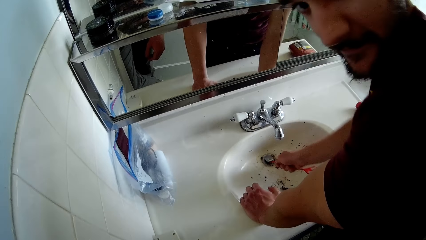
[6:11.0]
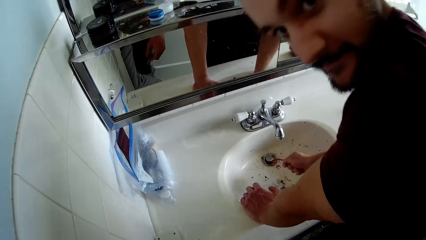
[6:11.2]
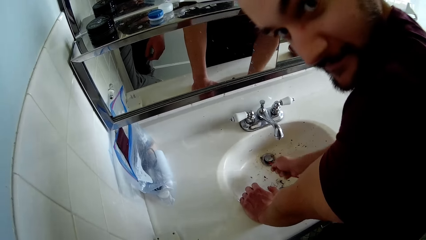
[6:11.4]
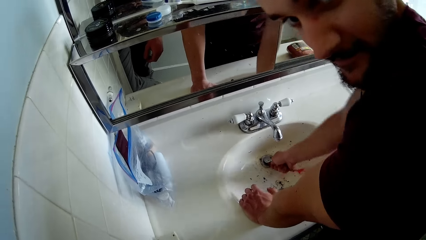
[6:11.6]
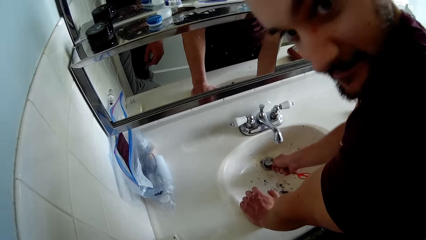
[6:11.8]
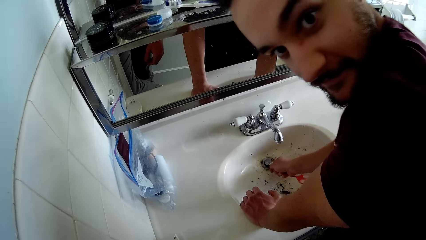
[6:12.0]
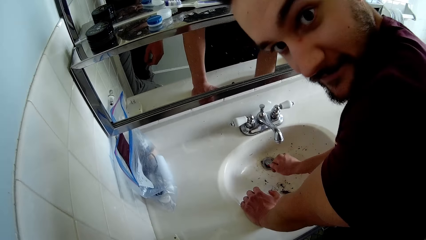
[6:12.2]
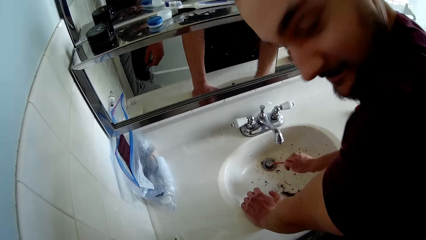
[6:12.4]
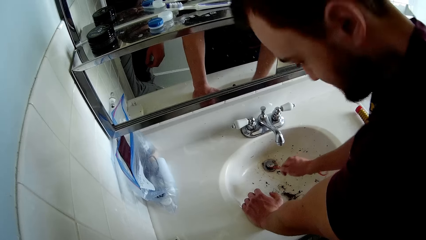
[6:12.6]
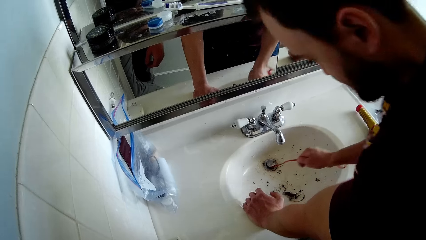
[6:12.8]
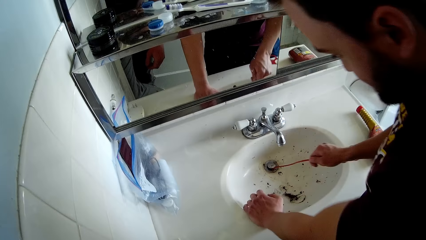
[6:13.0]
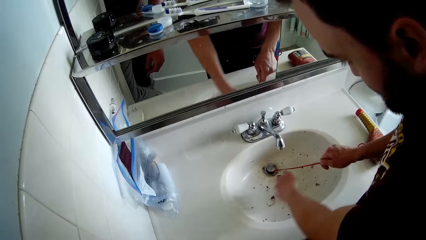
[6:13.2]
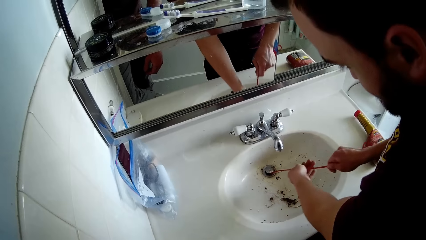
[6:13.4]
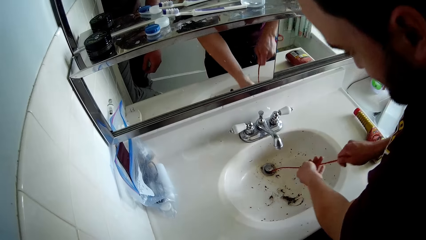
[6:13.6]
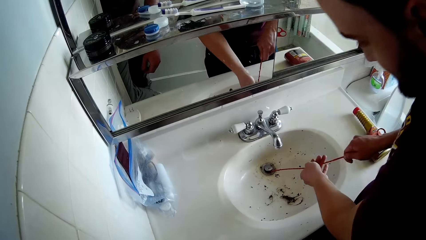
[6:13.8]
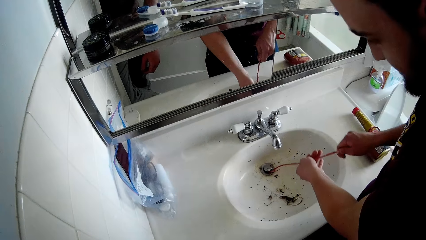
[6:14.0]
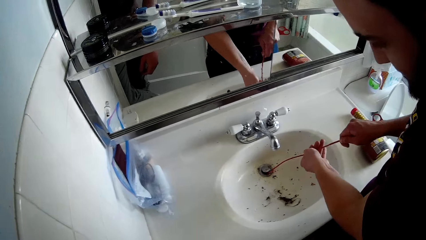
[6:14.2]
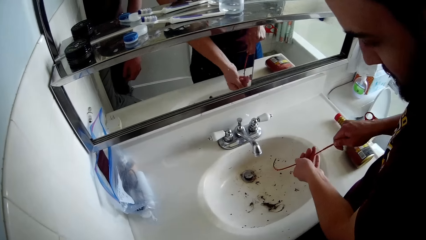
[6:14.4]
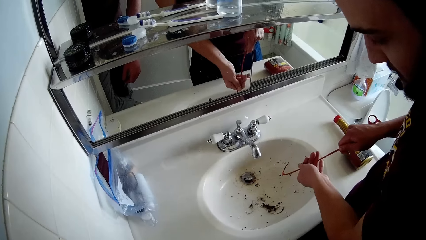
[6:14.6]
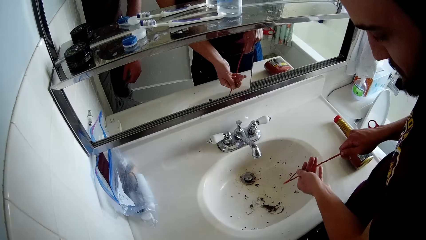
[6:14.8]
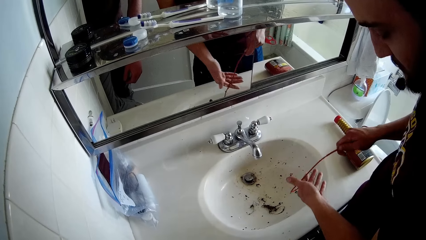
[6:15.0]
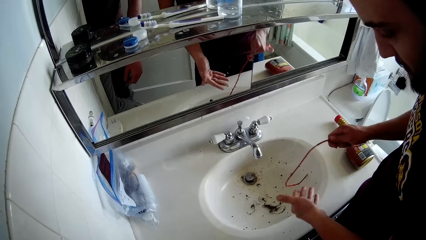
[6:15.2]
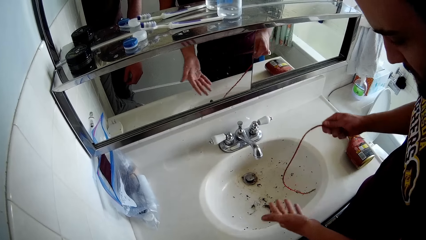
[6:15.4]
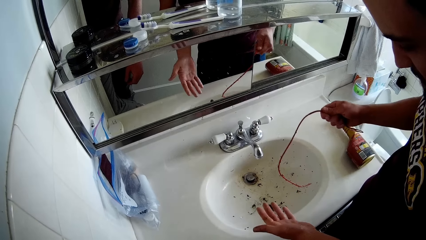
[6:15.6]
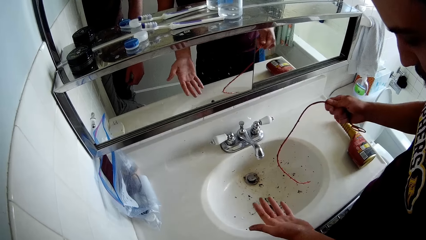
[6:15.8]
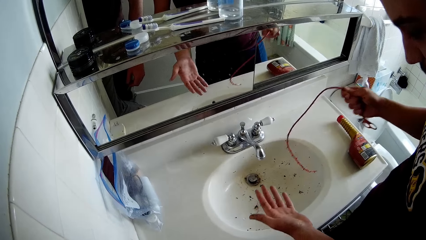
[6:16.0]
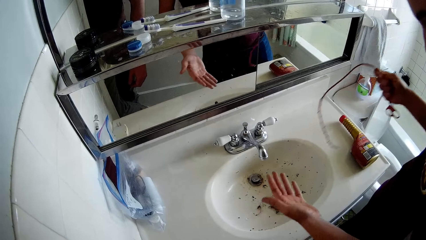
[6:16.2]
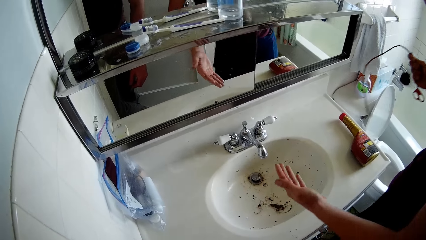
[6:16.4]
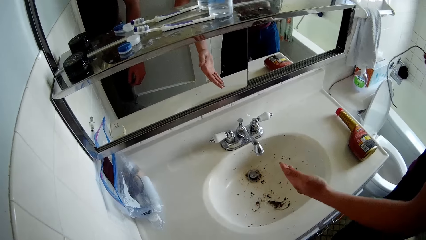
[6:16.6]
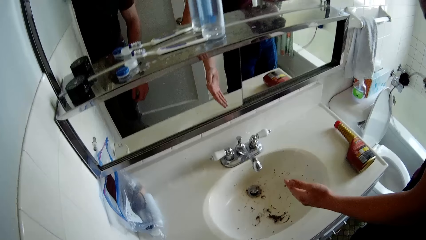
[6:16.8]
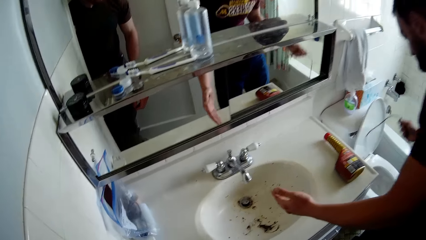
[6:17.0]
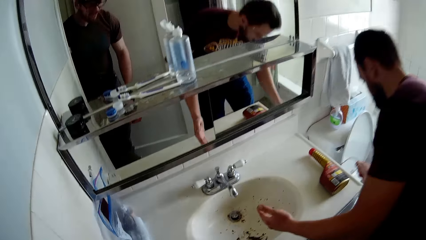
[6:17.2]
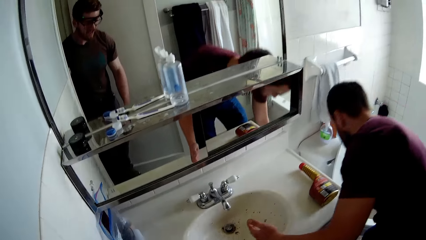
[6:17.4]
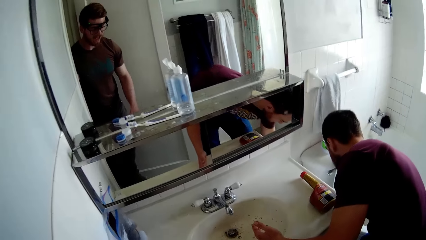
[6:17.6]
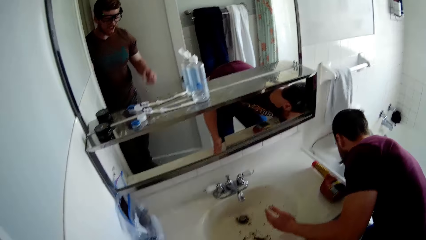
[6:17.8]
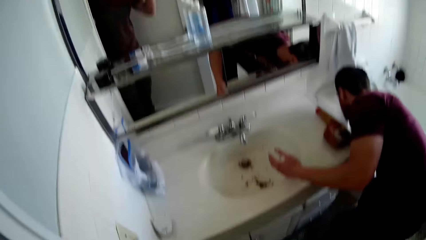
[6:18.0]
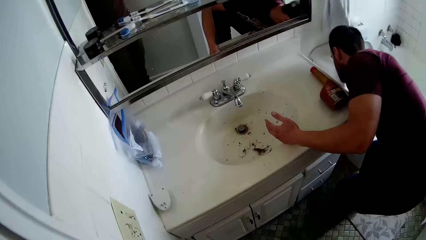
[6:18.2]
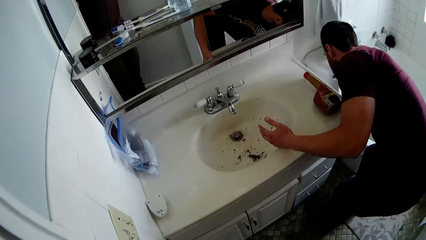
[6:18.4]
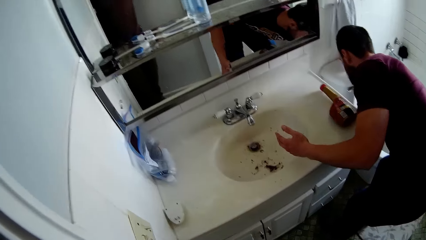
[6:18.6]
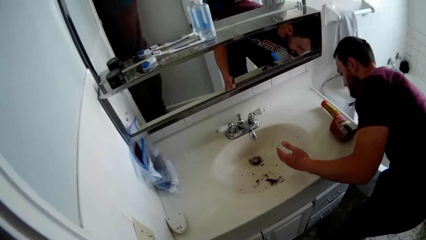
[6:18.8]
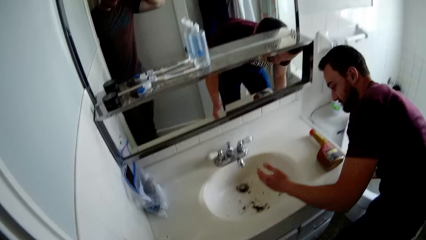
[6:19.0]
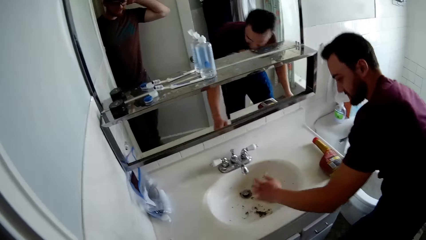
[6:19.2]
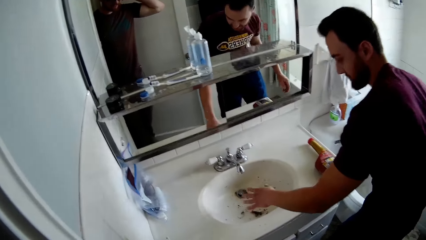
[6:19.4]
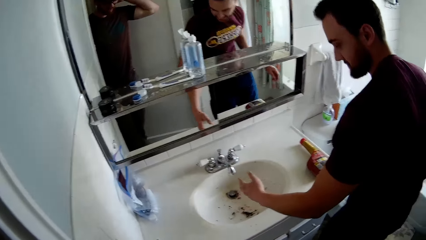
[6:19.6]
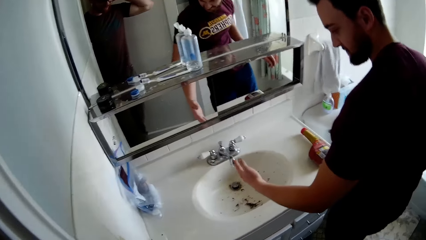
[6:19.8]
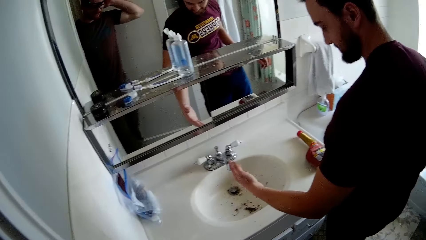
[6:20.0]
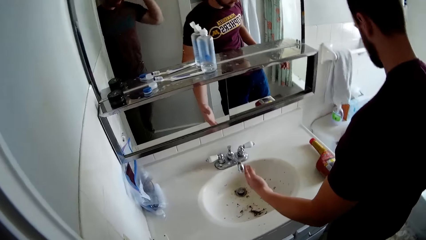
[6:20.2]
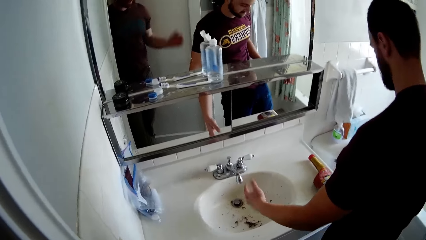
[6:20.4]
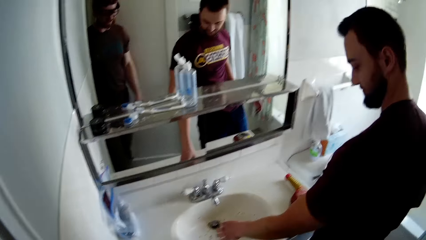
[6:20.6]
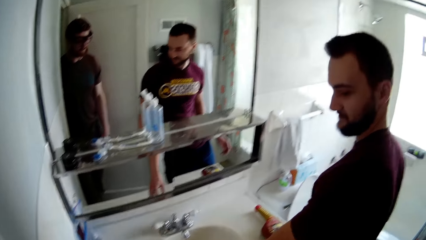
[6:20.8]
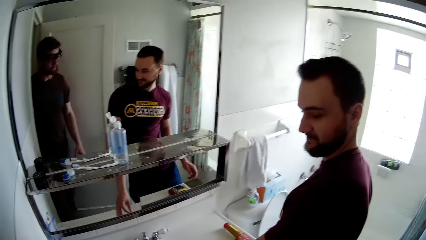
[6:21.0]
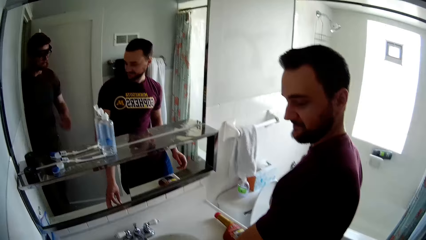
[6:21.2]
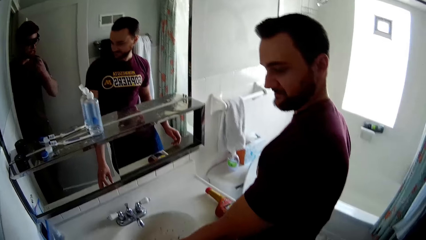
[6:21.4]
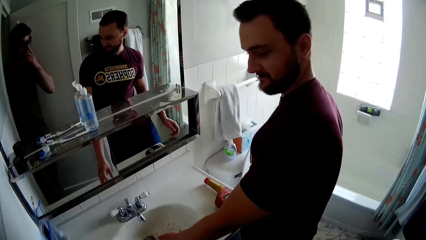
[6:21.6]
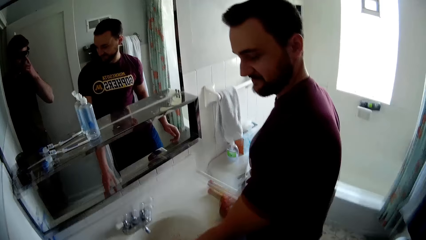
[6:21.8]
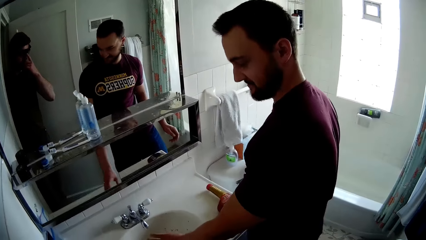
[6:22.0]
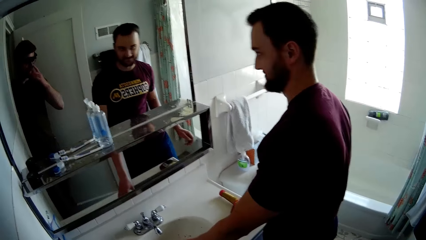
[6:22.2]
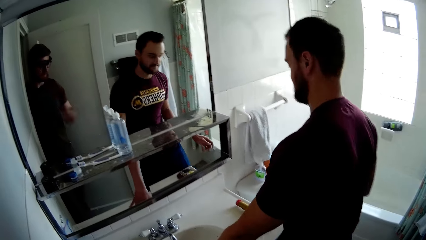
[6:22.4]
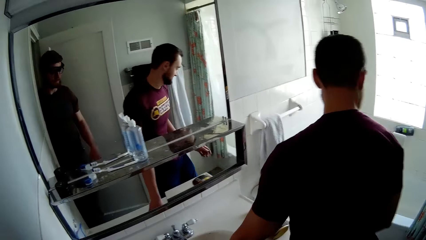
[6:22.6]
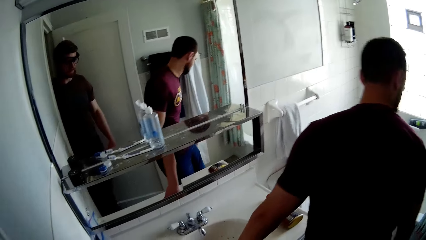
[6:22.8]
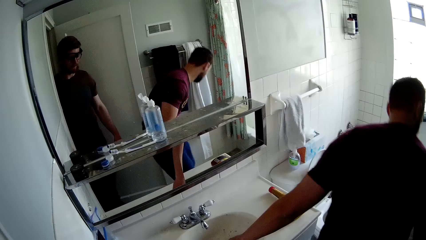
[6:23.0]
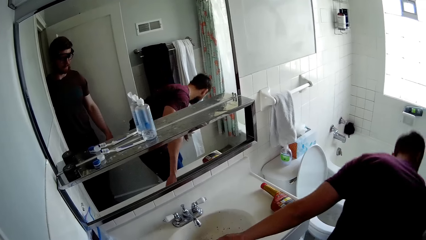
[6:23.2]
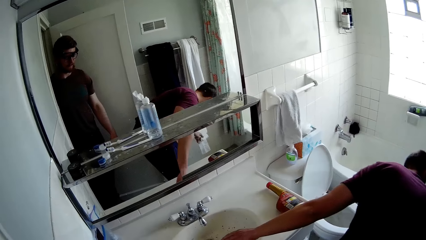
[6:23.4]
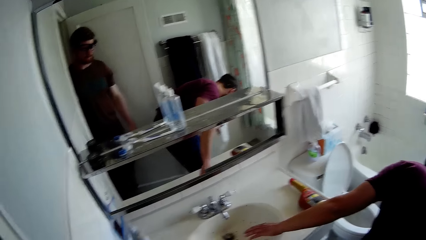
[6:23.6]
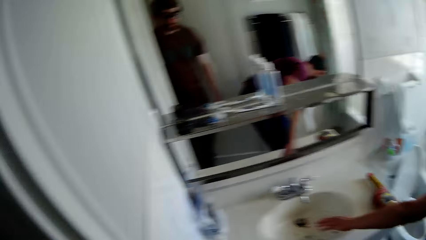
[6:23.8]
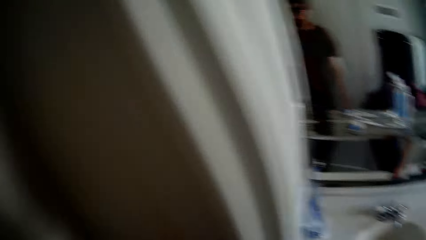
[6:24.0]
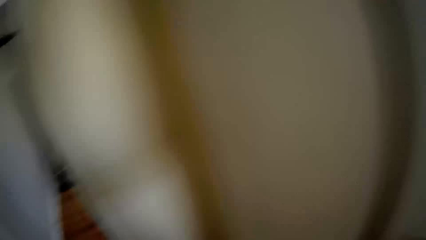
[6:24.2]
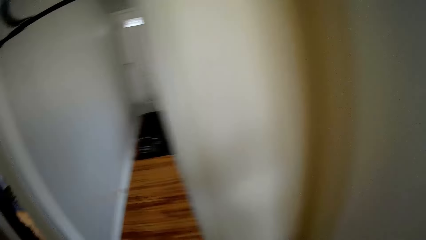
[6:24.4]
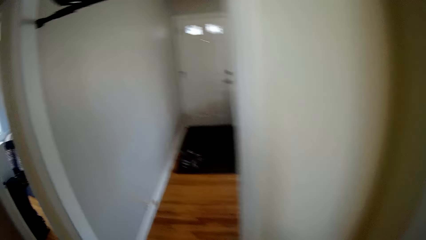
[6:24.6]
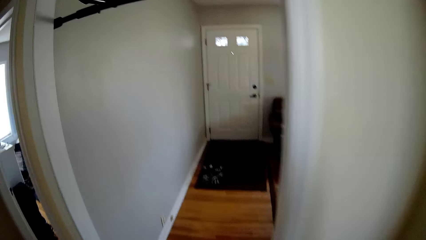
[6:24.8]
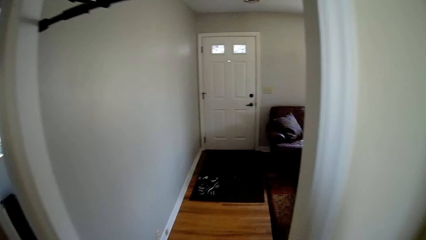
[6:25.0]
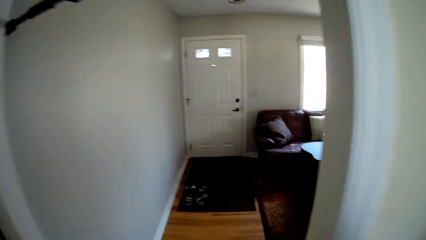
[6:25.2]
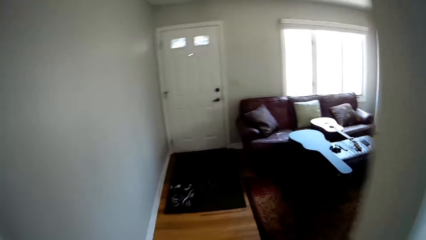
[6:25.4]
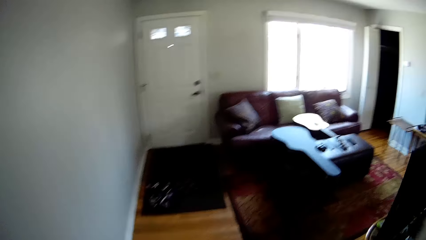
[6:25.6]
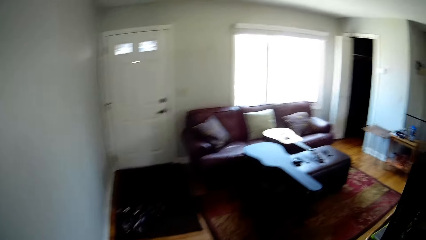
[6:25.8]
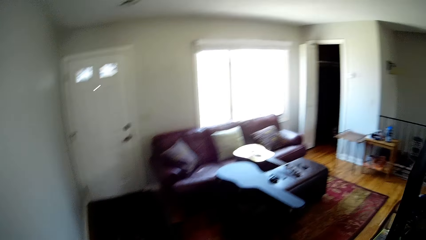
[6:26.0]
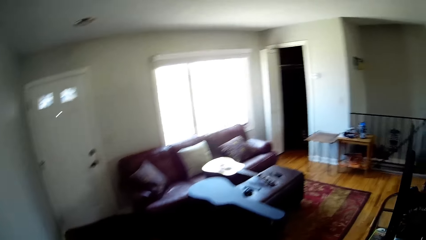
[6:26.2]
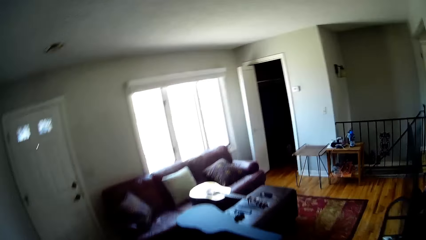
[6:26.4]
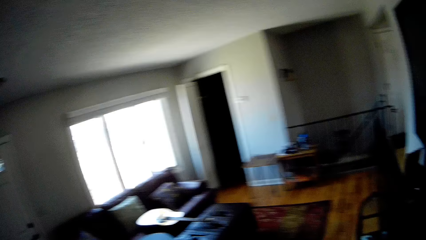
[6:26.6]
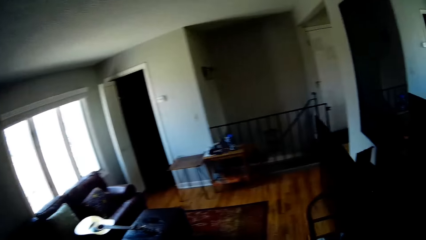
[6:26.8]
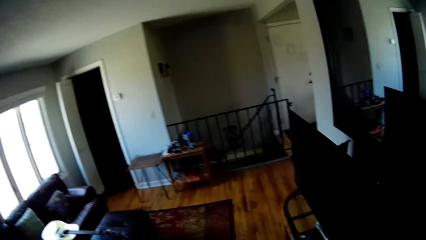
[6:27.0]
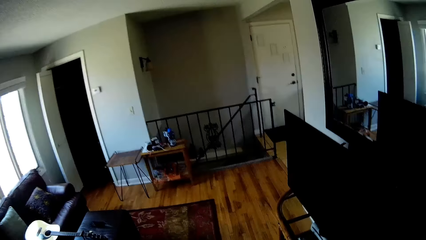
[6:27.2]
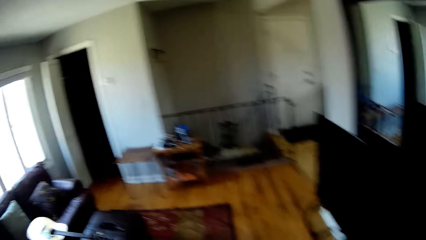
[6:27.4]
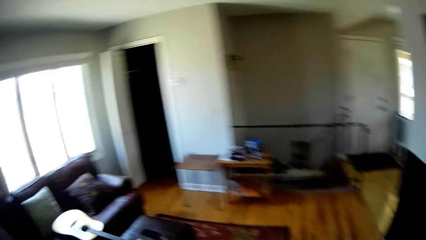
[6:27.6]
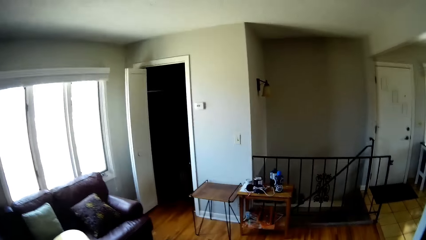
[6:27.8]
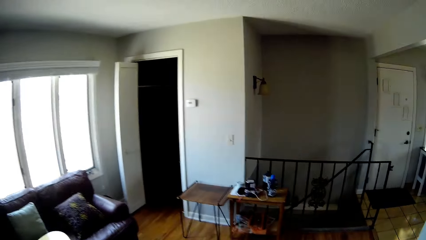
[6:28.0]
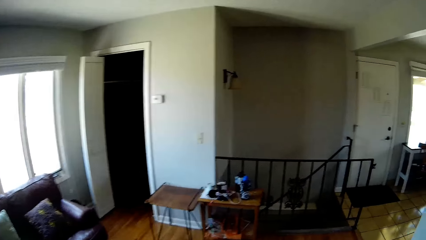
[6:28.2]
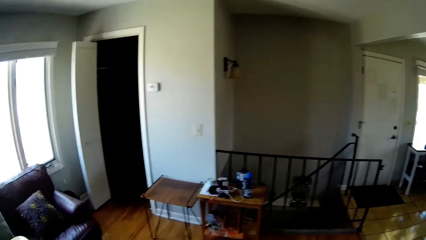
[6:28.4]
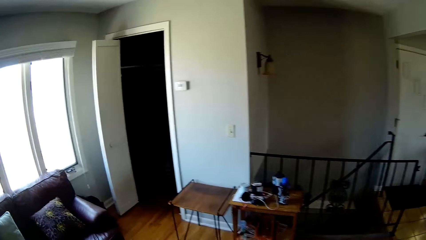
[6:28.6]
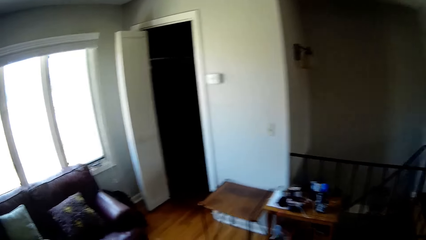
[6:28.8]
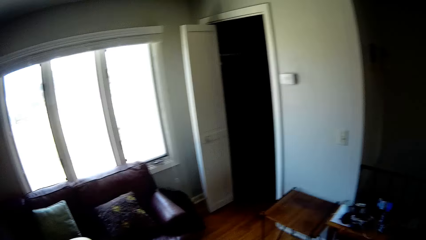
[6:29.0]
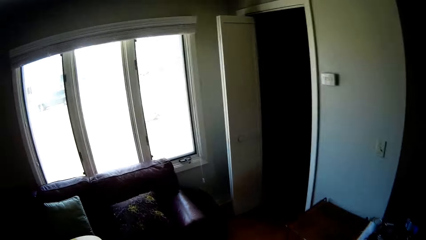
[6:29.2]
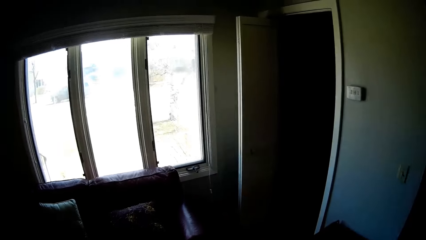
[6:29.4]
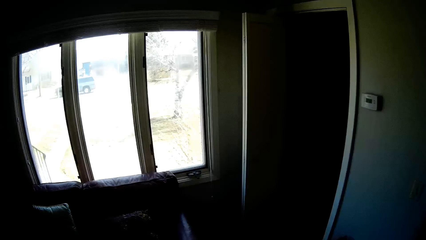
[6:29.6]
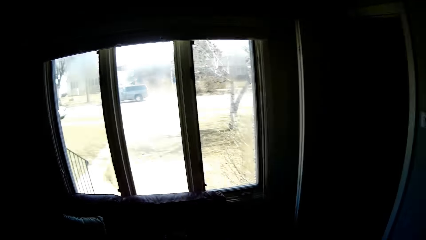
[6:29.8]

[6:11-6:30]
A man pulls out something, checks his hand and places something on the floor. The camera wearer touches his head with his right hand. He holds his head. The man checks his hand and looks around the bathroom. The camera wearer touches his face, his nose, with his right hand. The man bends down and wipes his hand. The camera wearer walks away from the bathroom.
